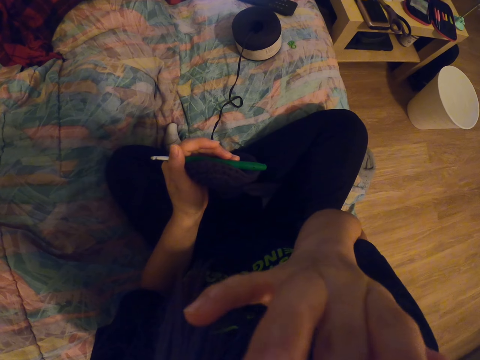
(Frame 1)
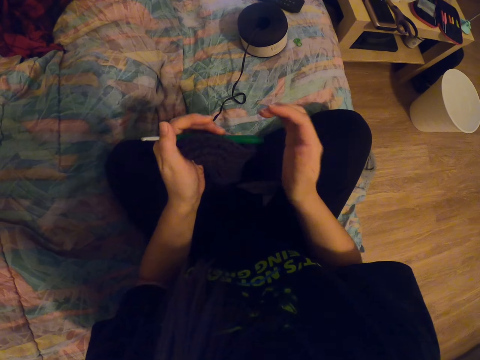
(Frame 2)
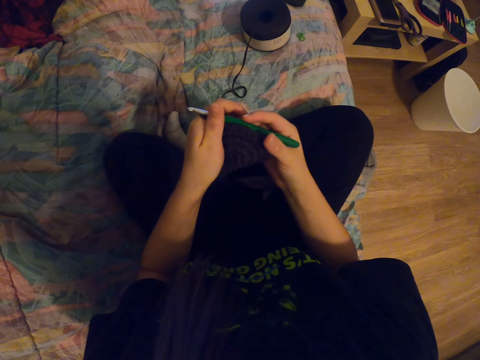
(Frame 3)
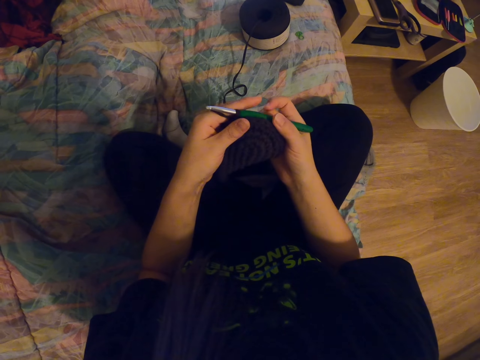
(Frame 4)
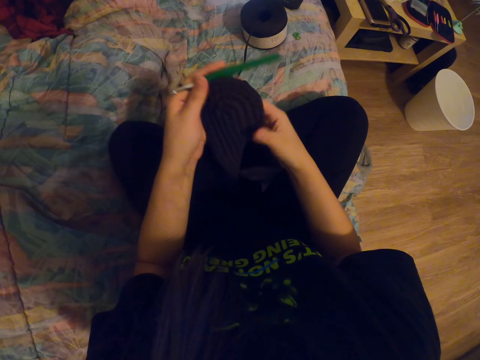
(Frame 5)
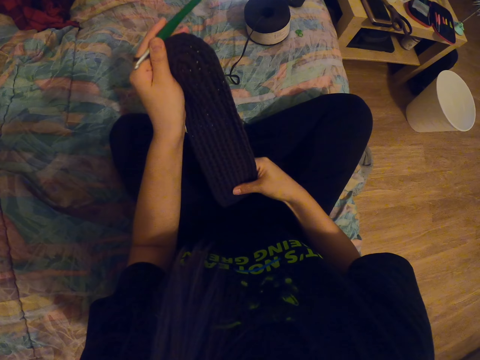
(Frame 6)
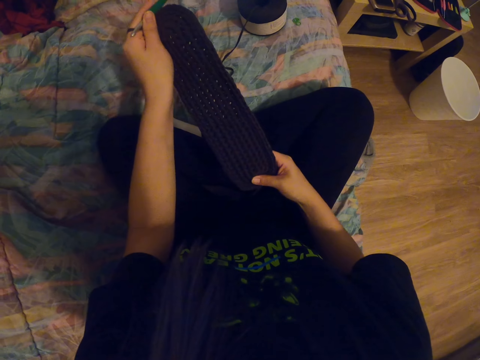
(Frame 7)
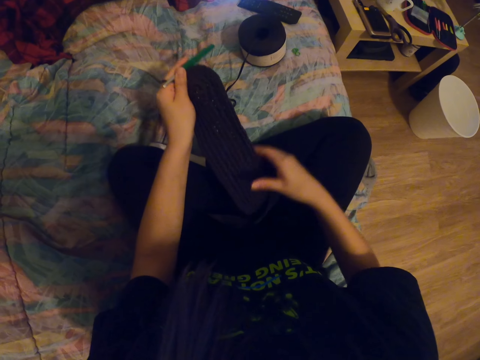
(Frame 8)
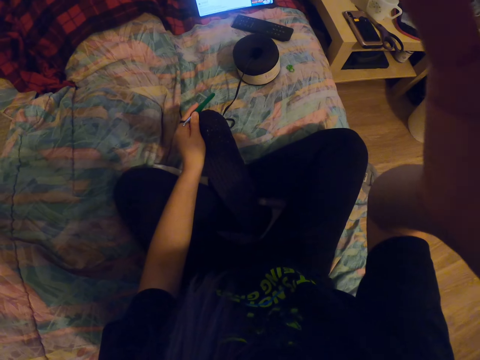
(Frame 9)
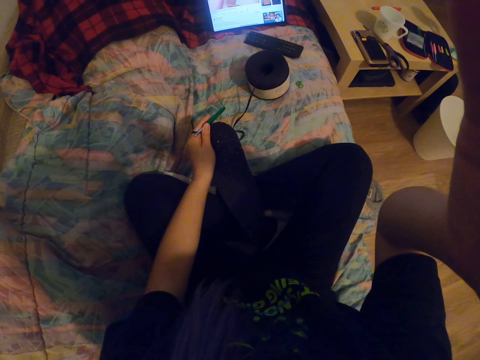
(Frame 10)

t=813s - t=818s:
The camera wearer touches something. They hold the garment. They check the garment. They touch the camera.
